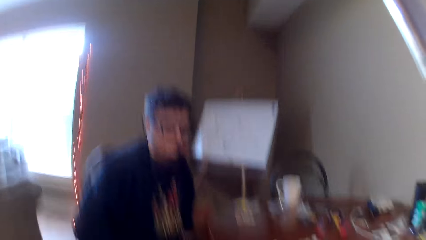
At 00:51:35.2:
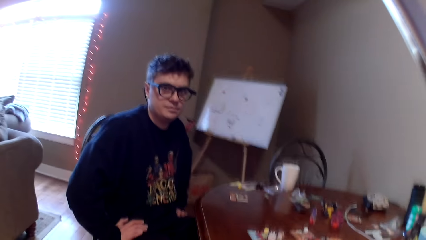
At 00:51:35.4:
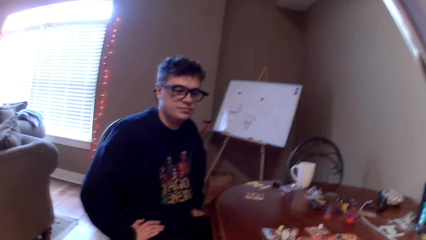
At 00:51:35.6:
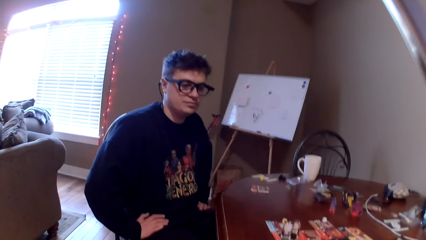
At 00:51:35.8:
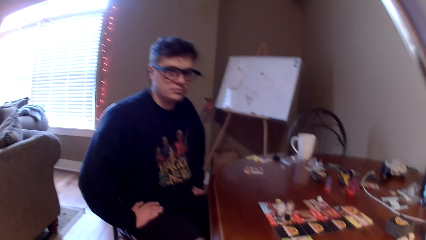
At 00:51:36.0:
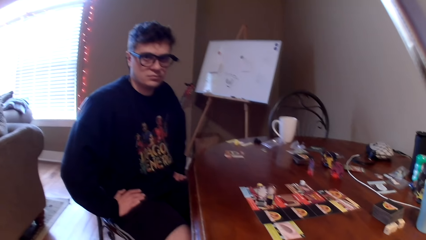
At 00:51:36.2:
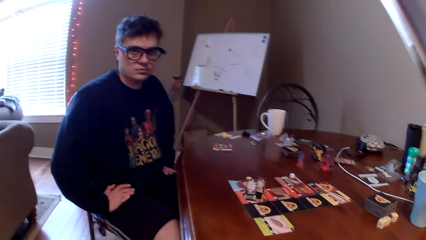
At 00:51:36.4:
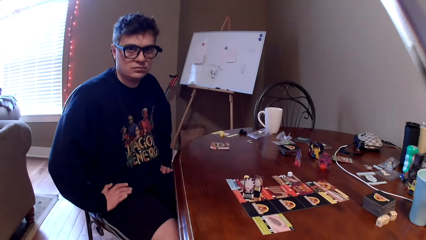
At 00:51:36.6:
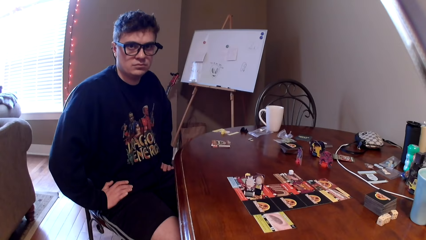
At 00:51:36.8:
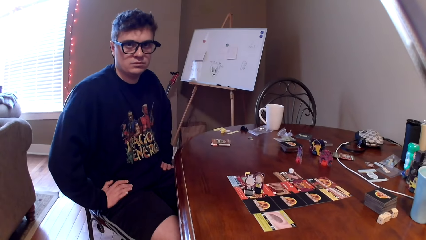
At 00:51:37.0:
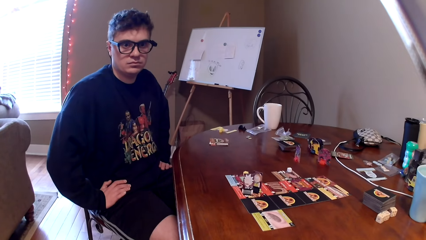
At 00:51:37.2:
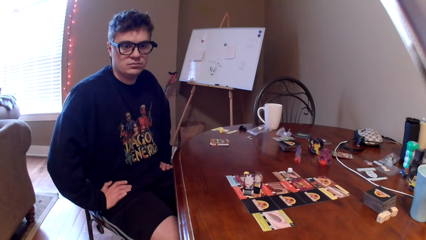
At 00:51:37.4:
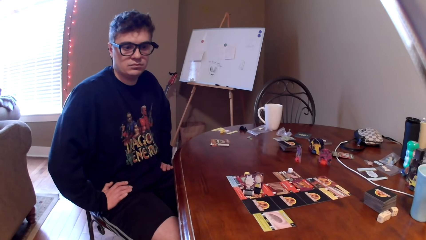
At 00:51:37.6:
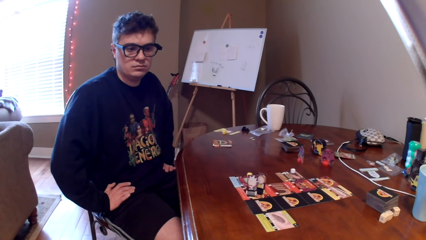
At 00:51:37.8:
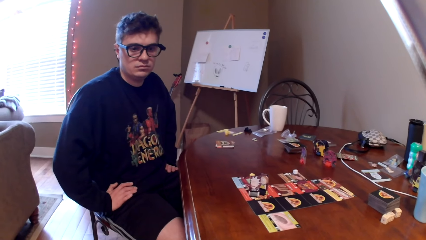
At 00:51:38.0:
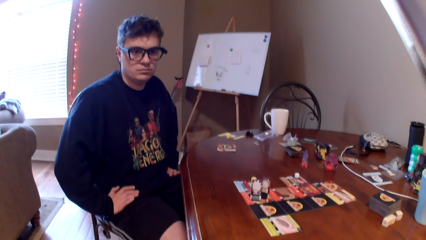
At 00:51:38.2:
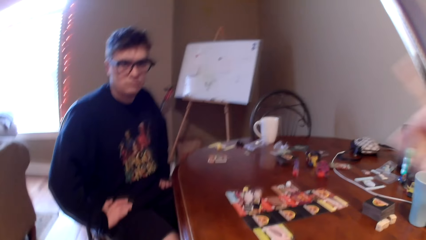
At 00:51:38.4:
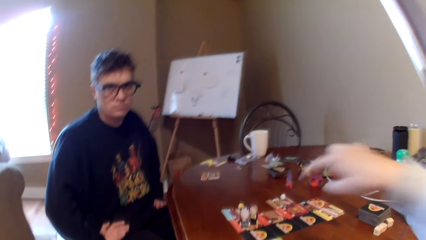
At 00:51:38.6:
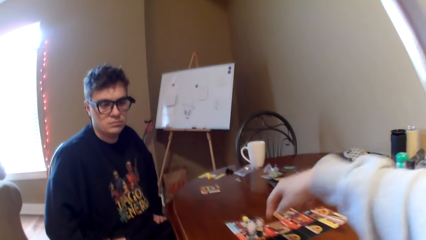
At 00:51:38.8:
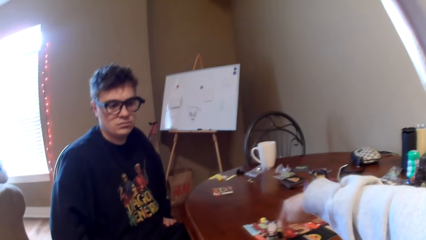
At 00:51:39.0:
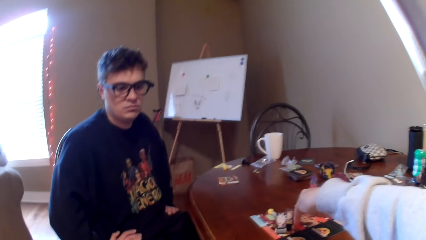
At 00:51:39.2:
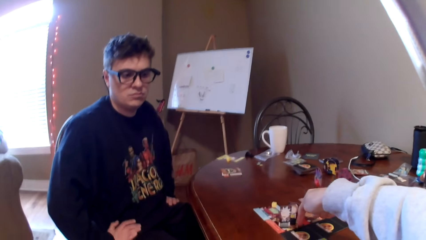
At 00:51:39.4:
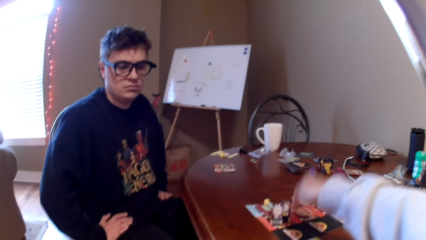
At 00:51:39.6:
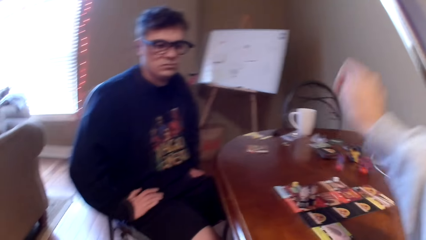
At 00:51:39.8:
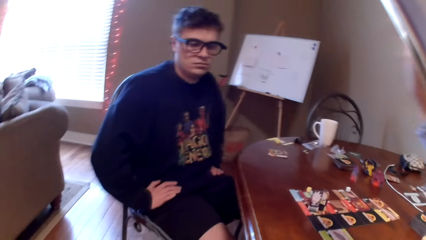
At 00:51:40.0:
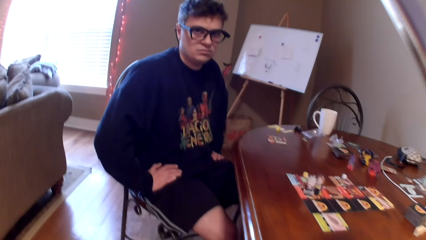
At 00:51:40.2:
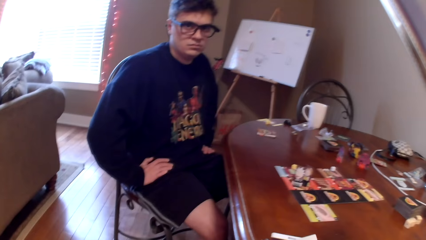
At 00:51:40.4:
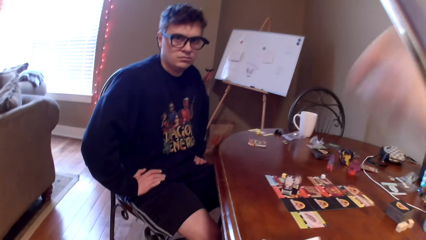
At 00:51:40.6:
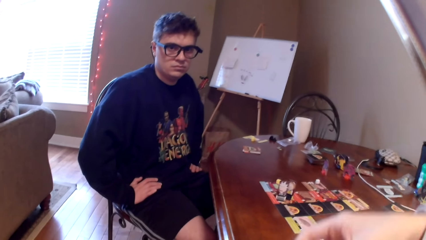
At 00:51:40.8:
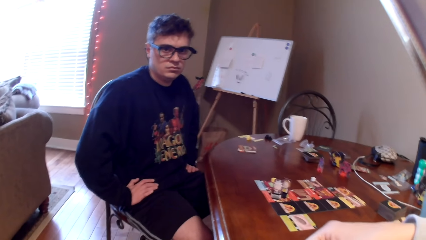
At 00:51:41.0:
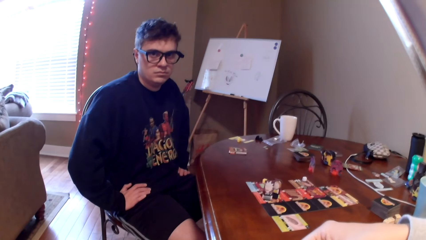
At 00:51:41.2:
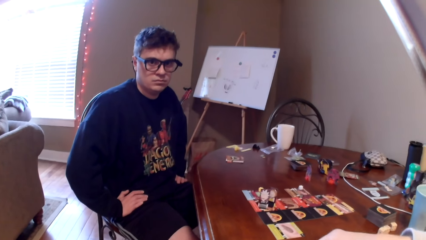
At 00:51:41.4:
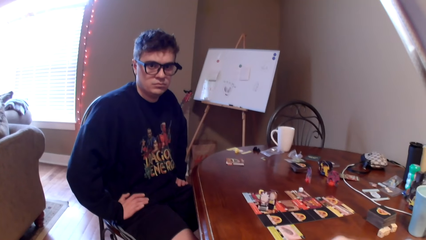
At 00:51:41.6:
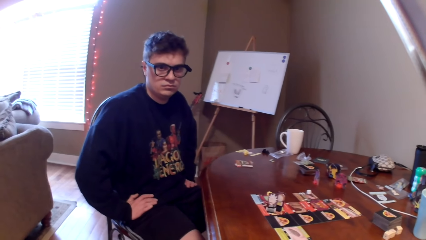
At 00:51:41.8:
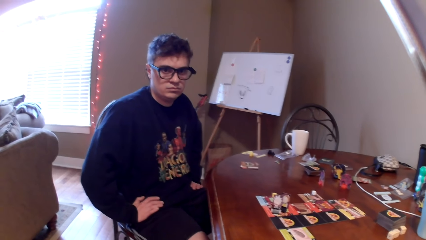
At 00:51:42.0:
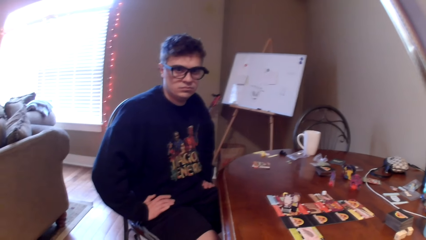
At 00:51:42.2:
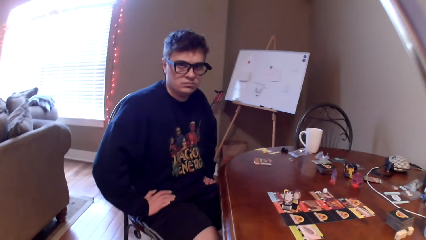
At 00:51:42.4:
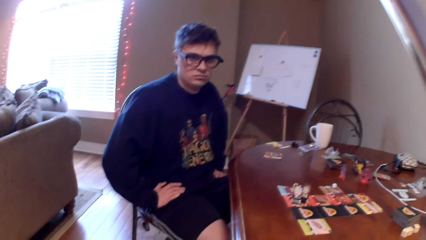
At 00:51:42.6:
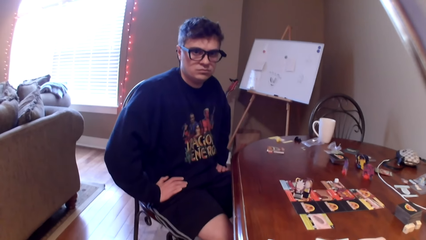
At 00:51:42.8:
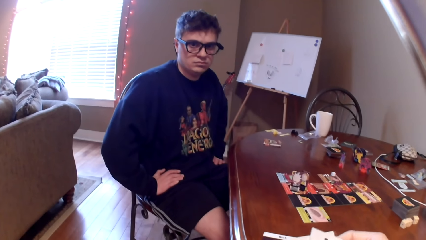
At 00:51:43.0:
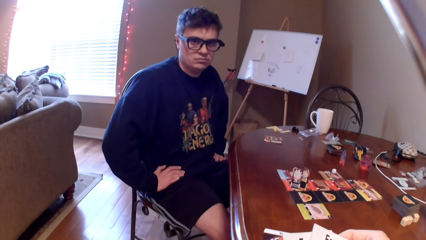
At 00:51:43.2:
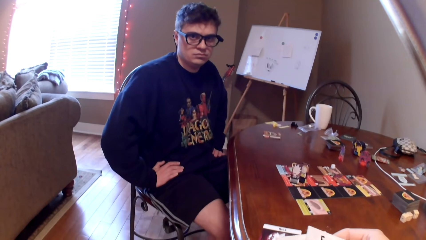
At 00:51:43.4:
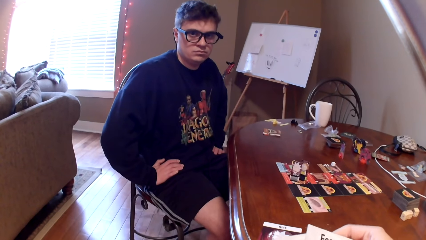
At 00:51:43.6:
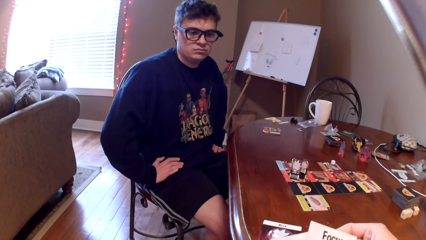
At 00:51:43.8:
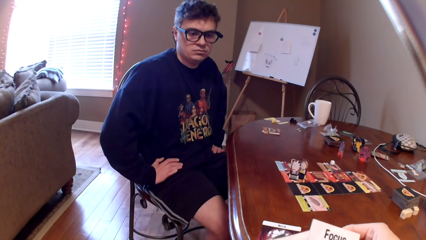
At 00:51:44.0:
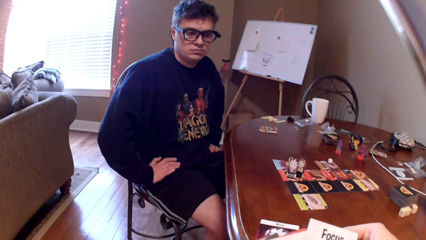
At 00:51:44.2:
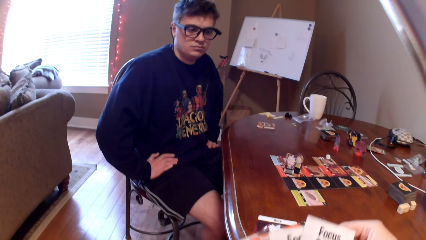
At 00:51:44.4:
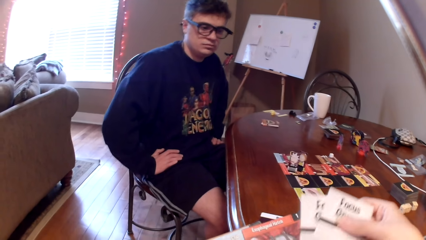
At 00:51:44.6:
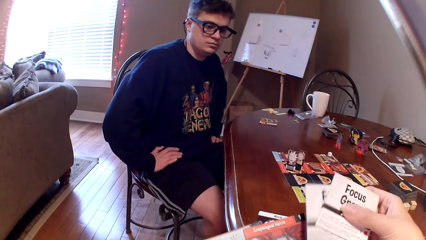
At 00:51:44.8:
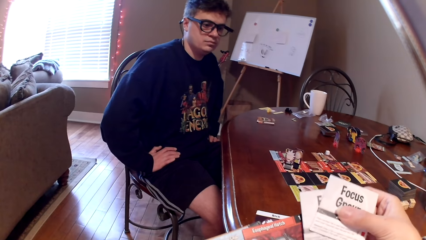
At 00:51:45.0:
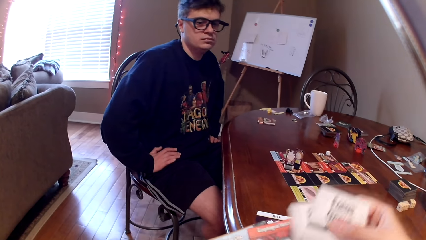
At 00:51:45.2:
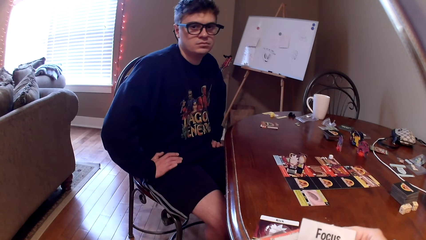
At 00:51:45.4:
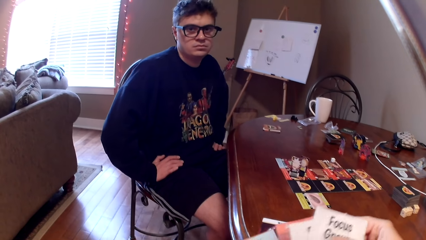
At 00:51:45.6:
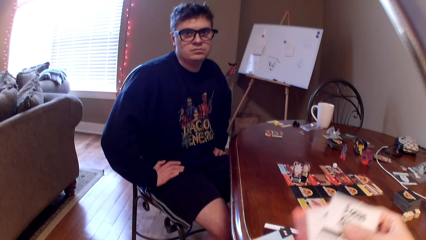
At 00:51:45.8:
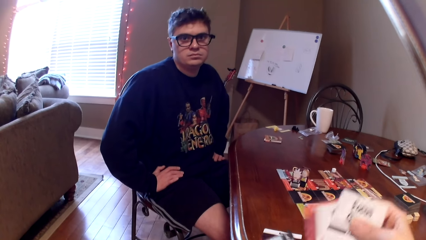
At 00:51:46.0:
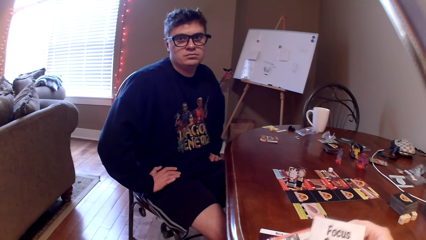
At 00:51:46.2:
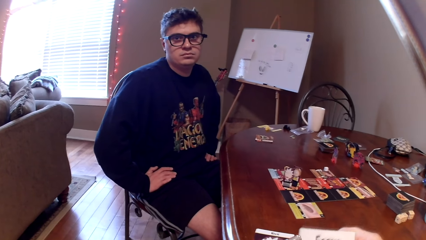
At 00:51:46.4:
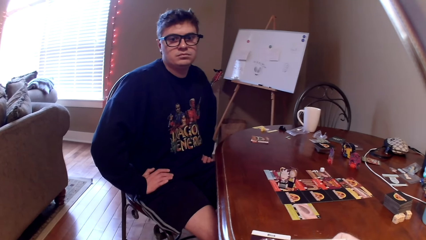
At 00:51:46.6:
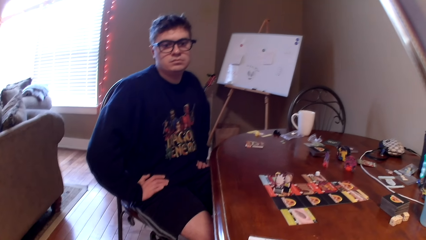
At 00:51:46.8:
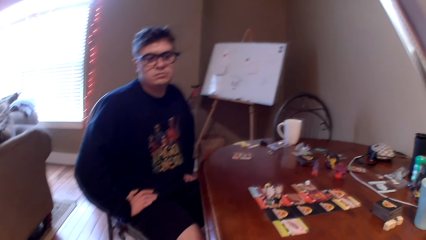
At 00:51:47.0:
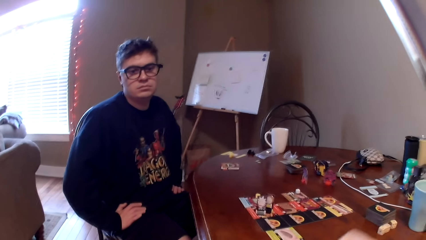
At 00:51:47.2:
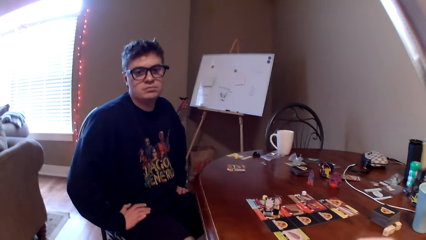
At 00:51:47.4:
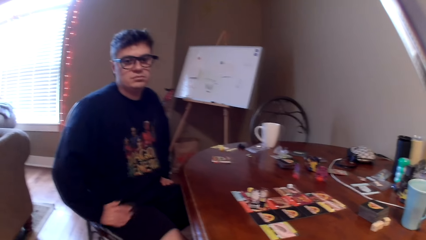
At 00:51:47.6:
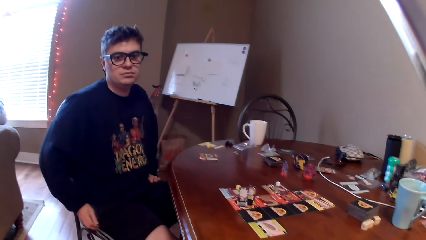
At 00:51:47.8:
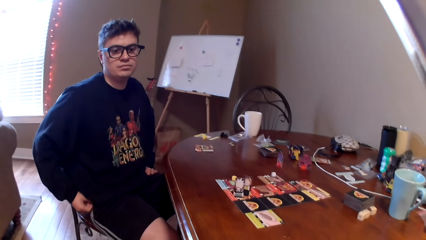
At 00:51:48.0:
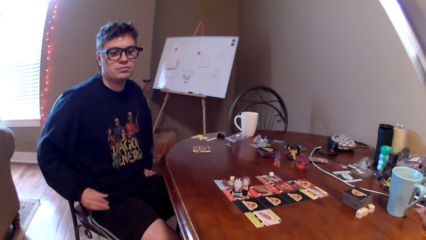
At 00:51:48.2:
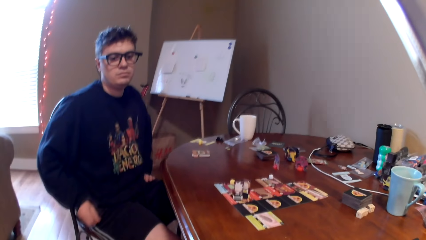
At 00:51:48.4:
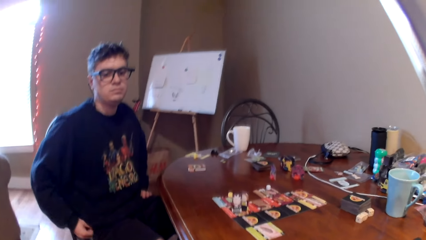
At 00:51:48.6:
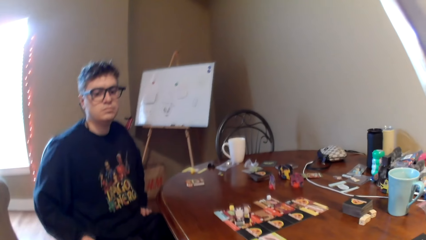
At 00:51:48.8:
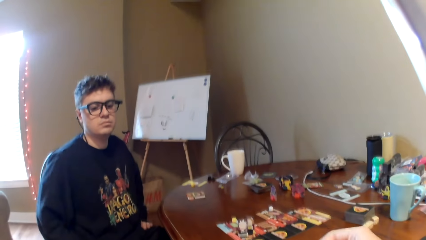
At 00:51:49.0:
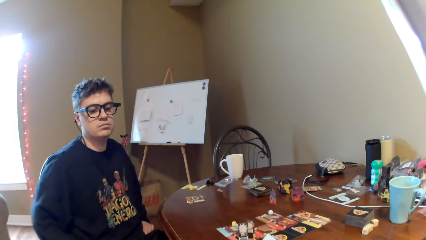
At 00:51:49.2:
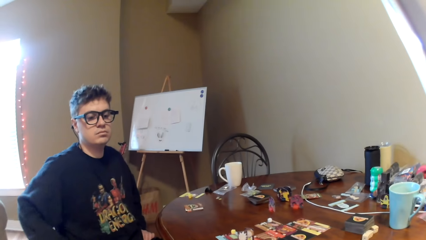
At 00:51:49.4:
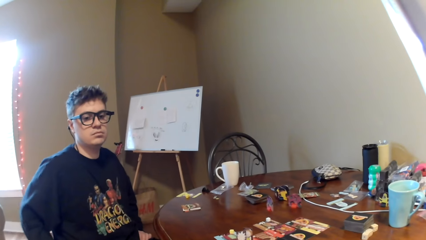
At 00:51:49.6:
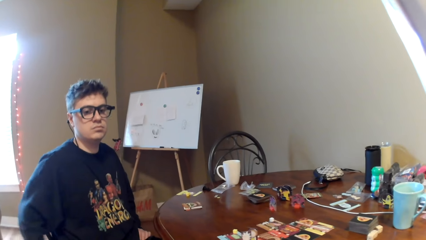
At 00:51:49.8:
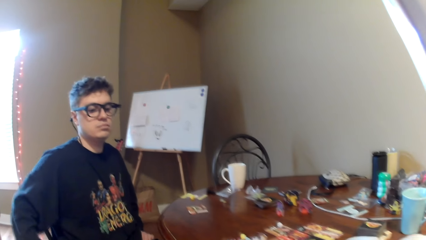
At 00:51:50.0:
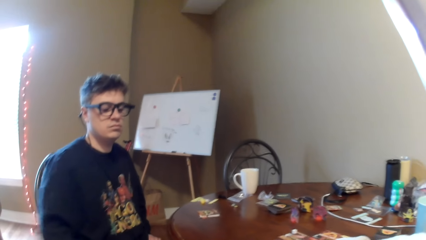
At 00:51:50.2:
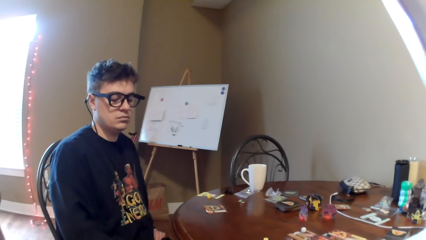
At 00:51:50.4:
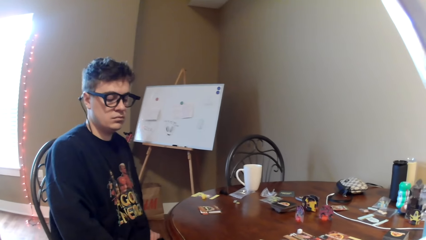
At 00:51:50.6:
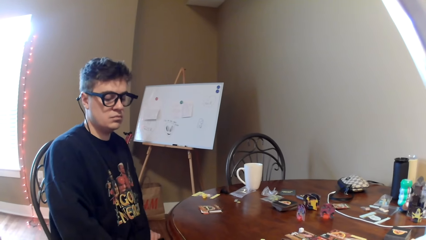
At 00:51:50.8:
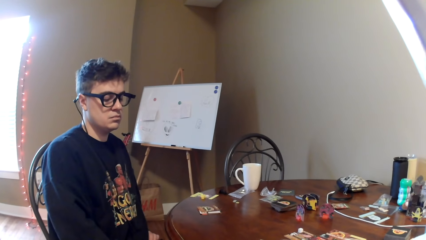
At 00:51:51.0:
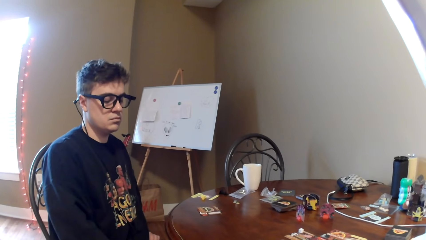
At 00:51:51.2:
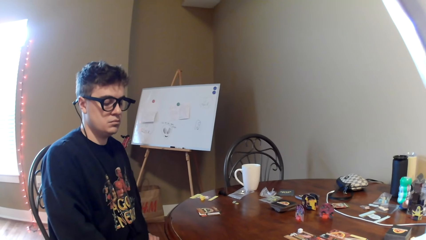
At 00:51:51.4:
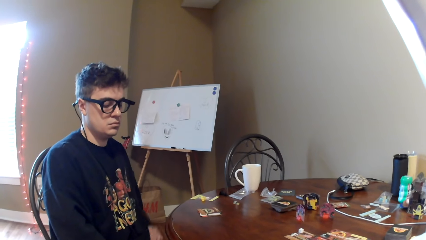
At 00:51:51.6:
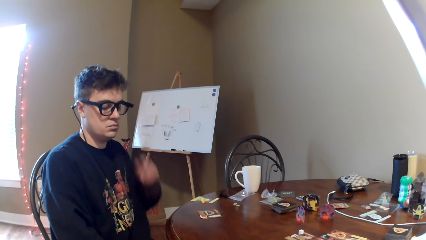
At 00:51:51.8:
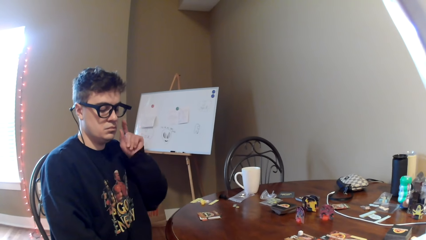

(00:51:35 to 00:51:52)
The camera wearer converses with a man. She touches the cards on the table. She points at the cards on the table. She moves the cards in the hands. She looks at the cards in her hands. She puts a card on the table.
